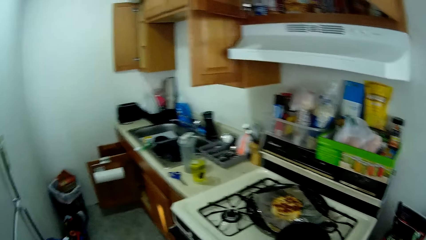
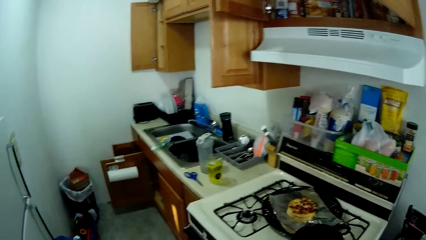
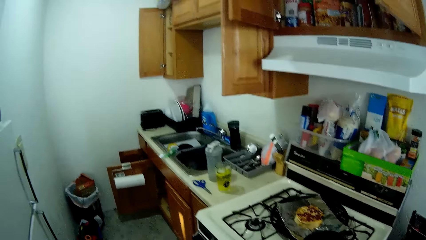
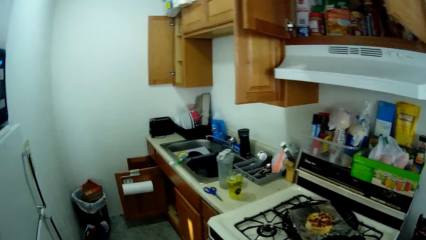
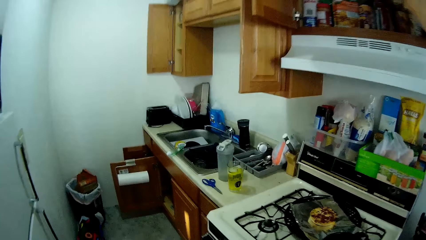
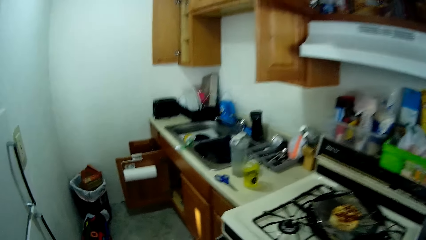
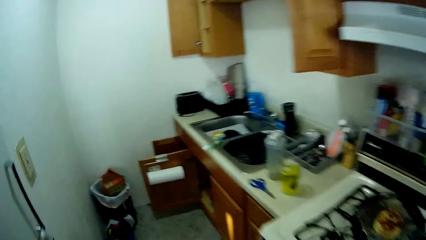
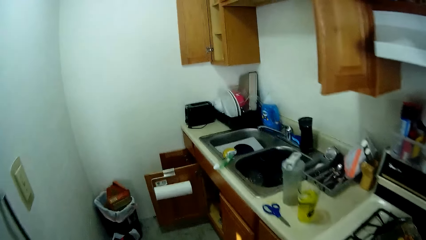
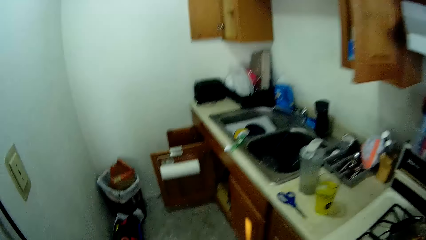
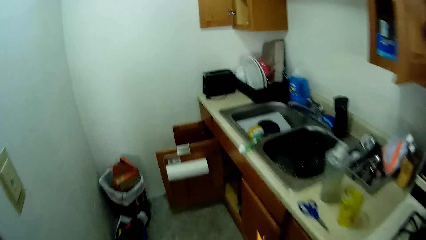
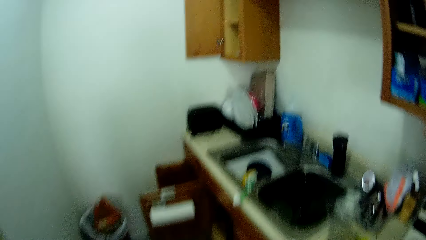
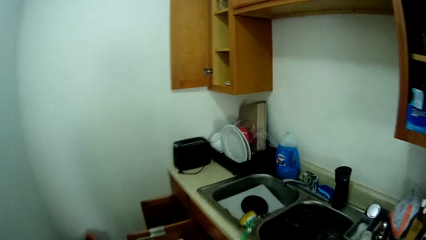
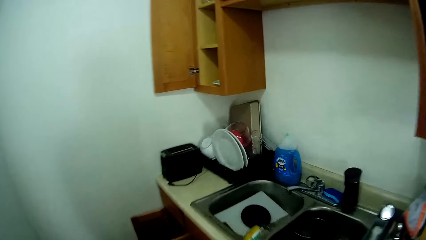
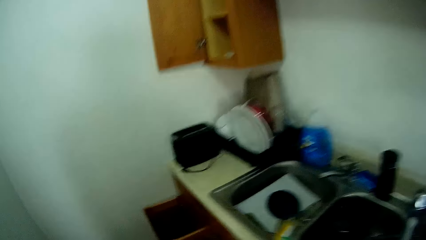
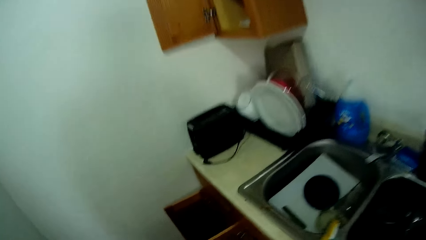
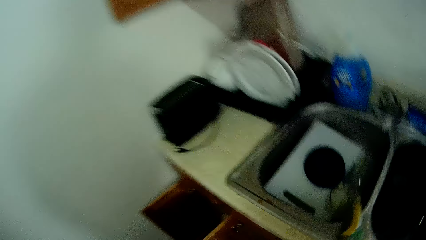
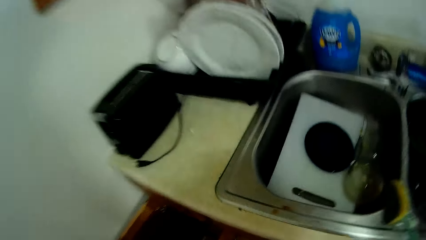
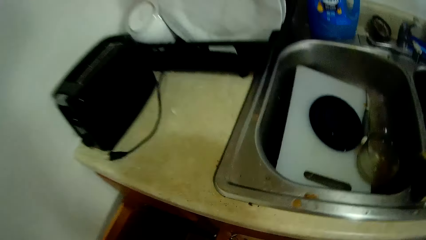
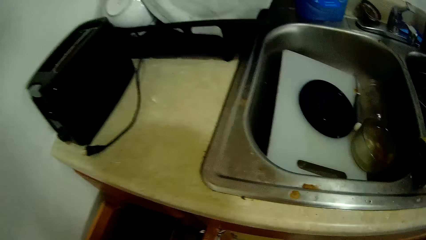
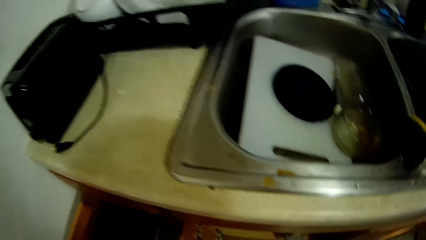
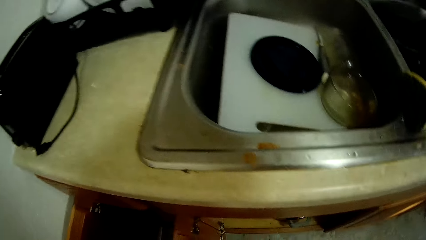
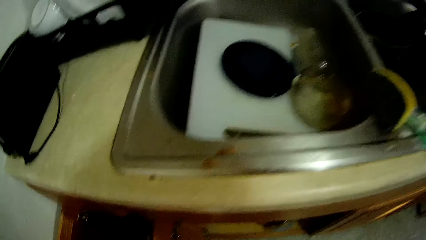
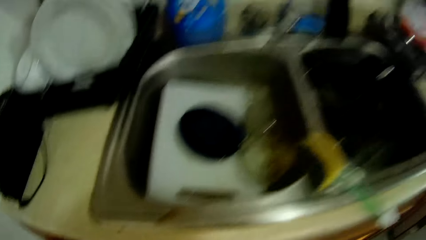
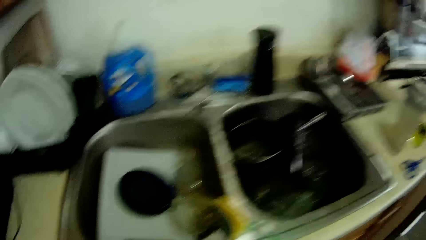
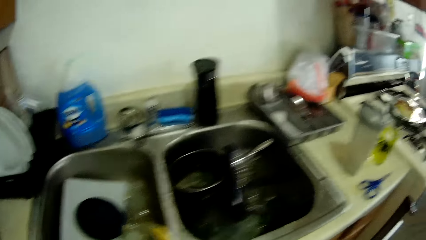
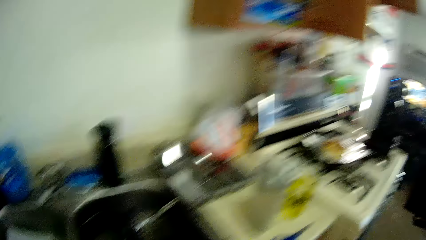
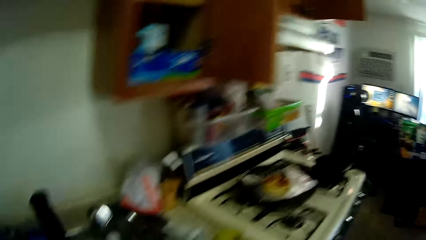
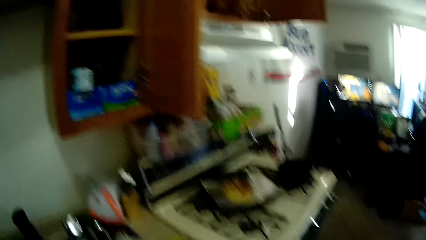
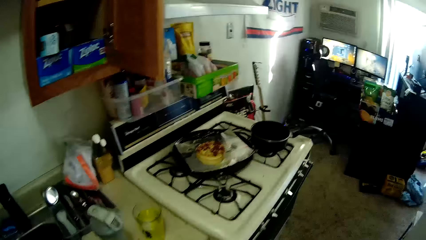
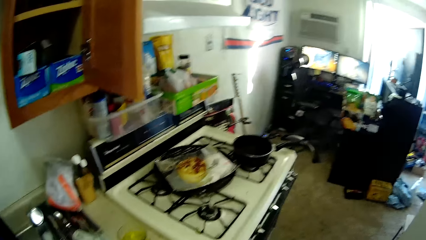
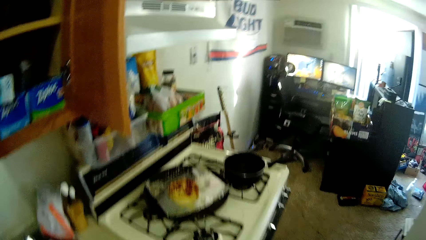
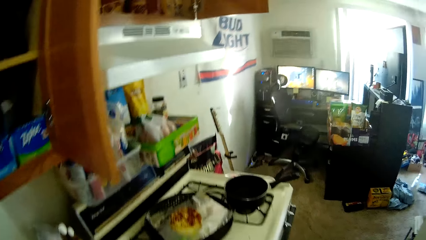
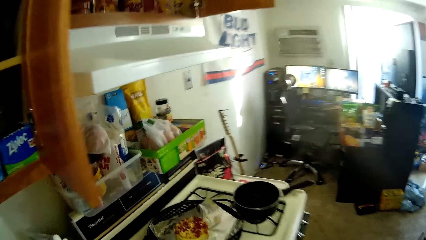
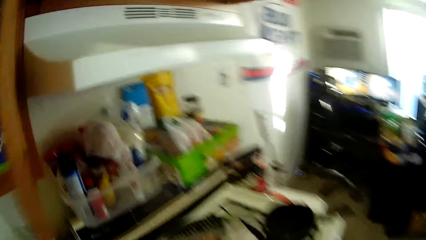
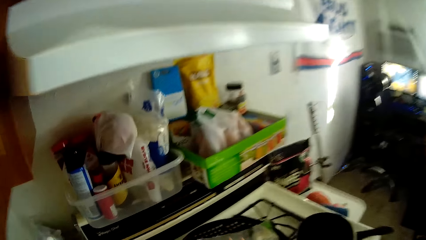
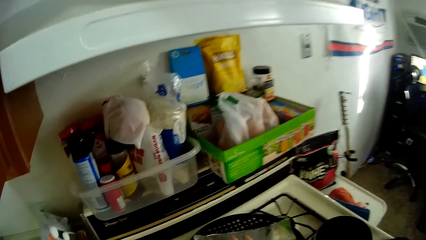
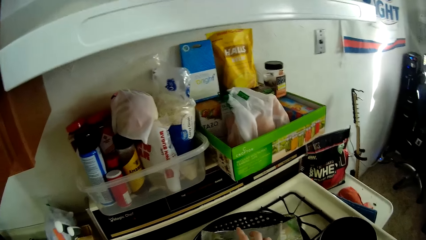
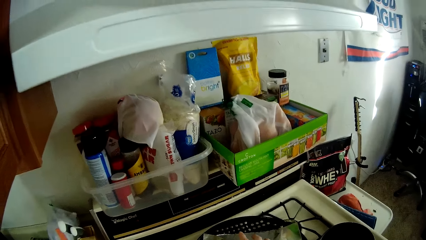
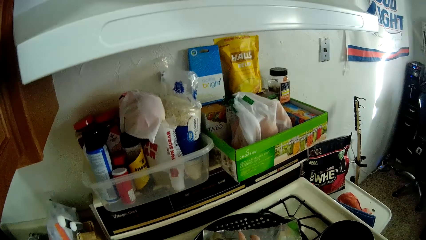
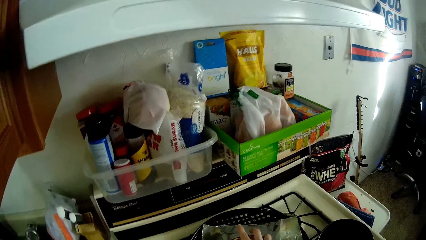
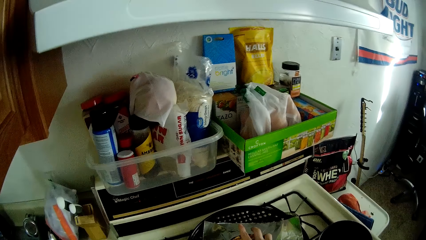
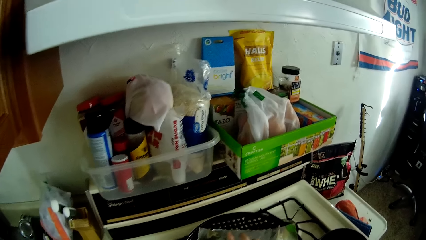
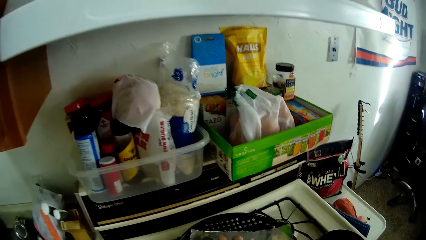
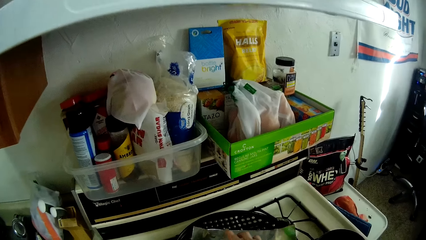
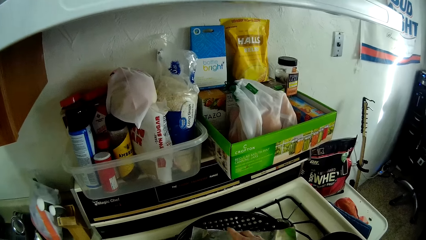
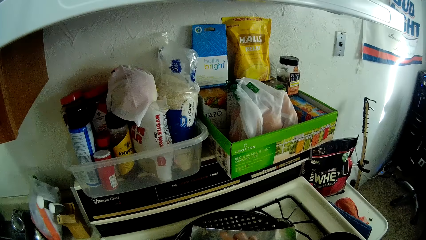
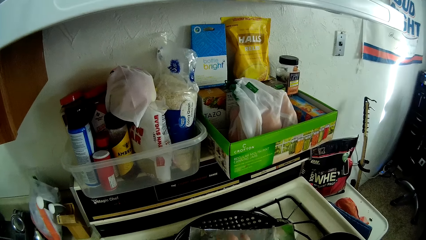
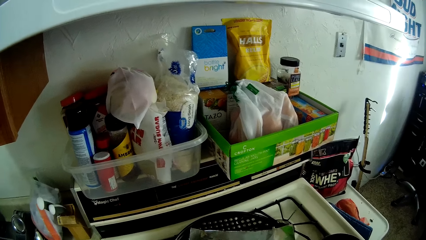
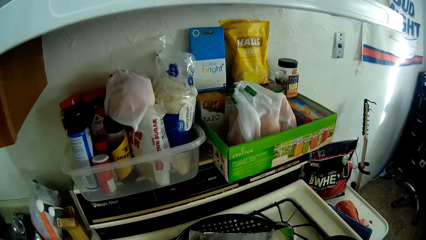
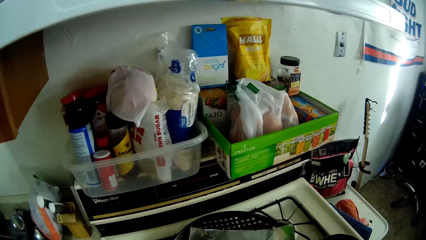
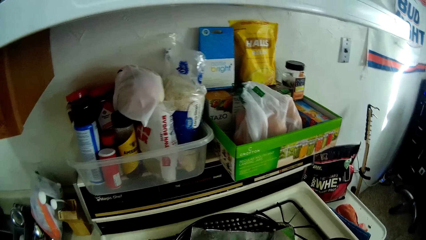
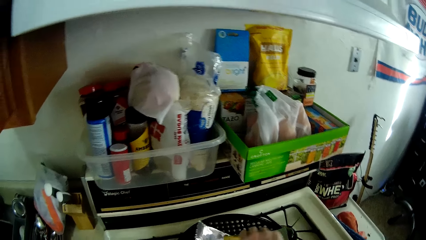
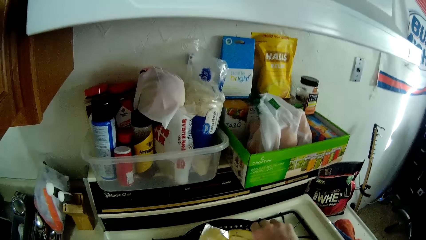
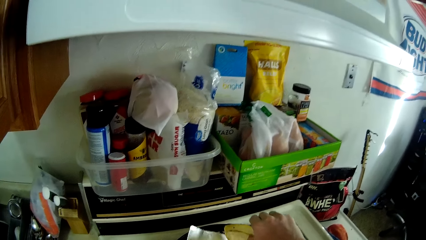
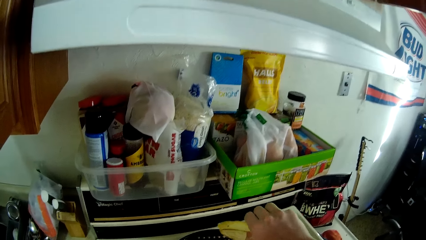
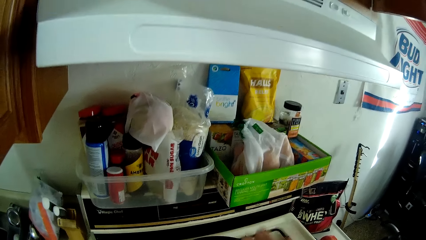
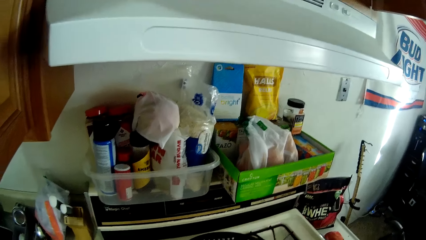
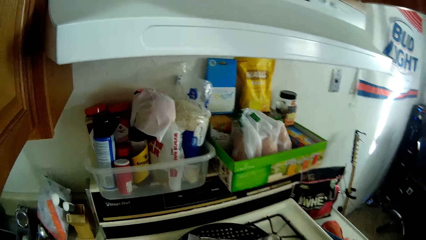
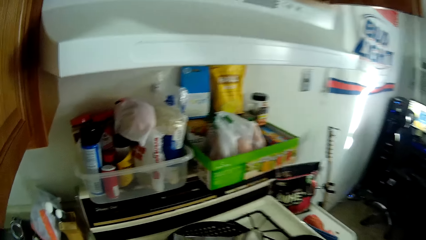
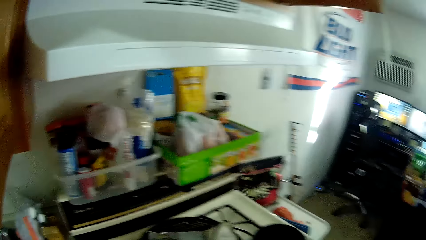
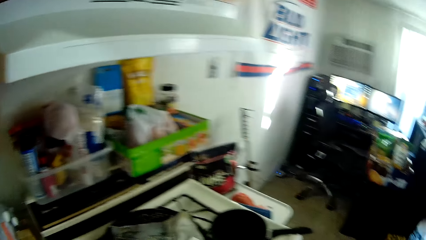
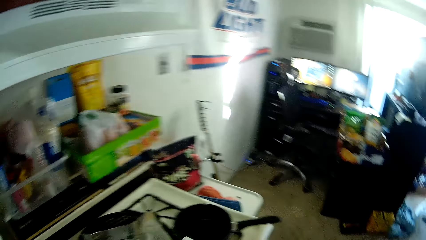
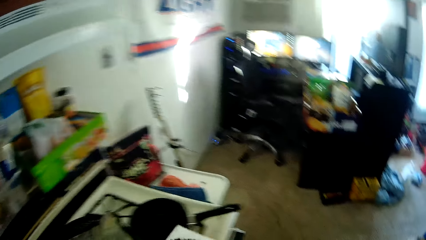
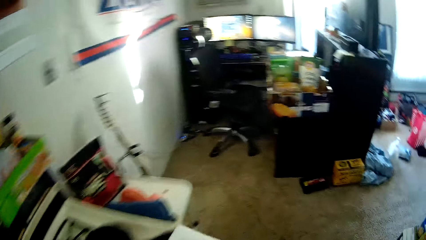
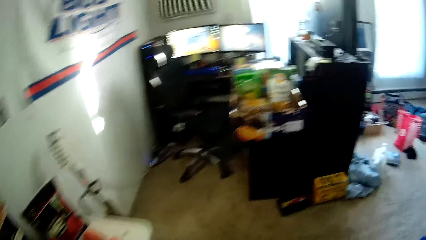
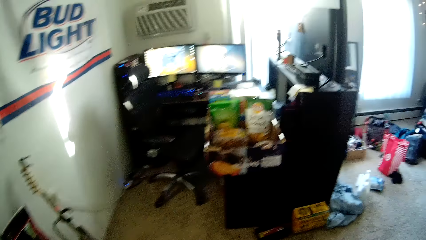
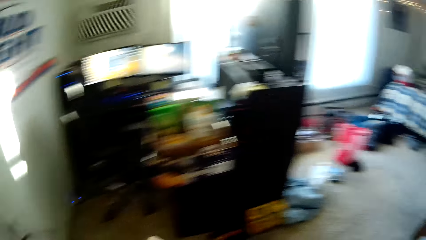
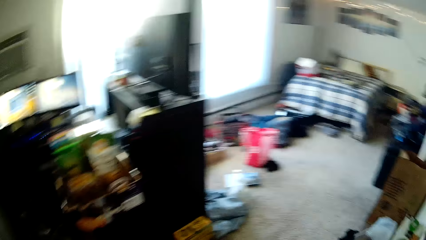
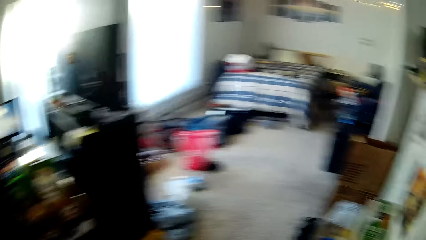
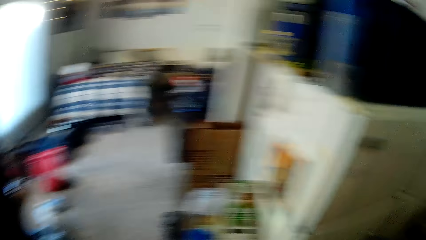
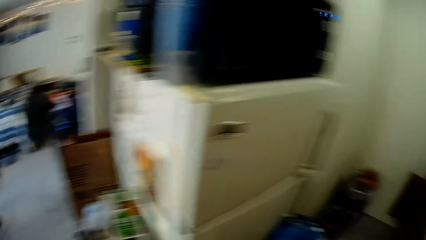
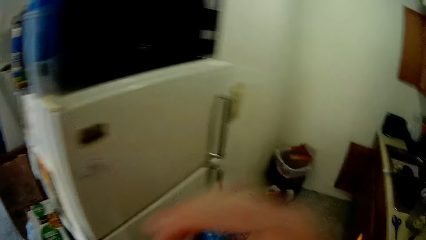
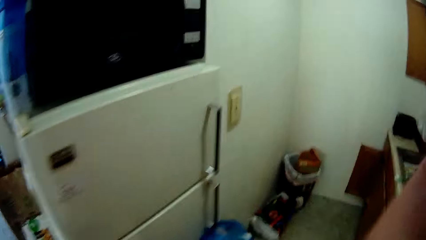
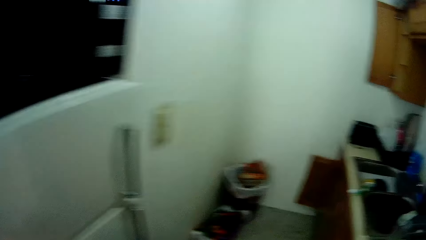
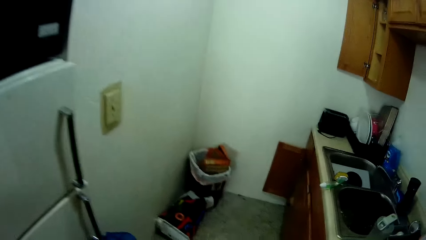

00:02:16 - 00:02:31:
The camera wearer walks to the cabinet. She picks up something. She picks up the cake. She touches a pizza on the kitchen slab with her right hand. She picks up the pizza from the kitchen slab with her right hand. She moves to the right. She looks around. She disposes a paper in her right hand.
